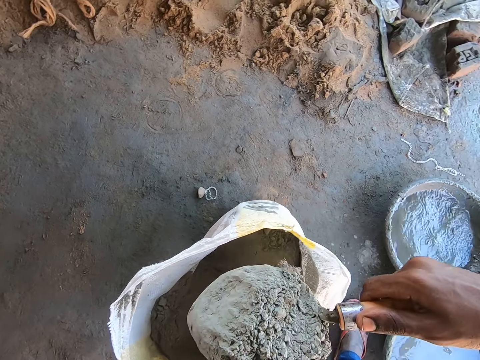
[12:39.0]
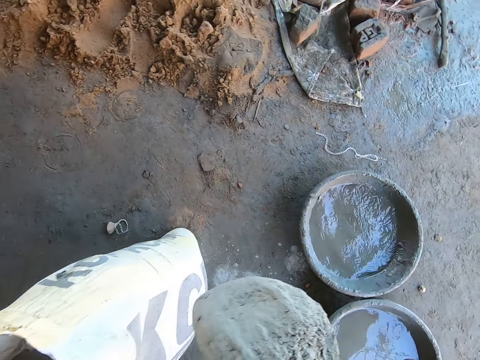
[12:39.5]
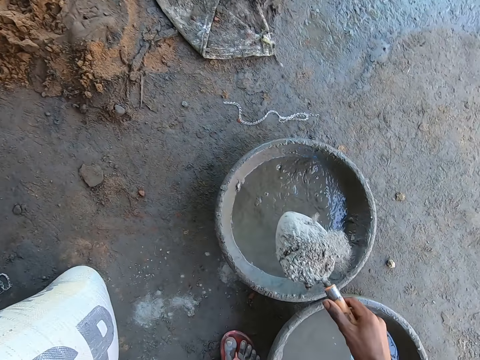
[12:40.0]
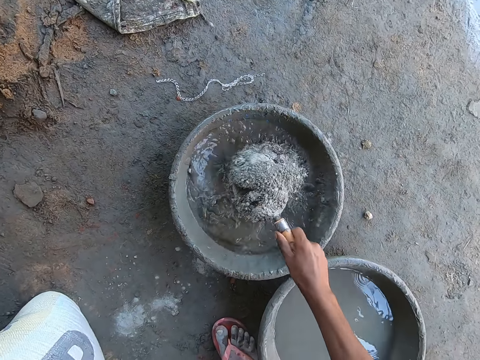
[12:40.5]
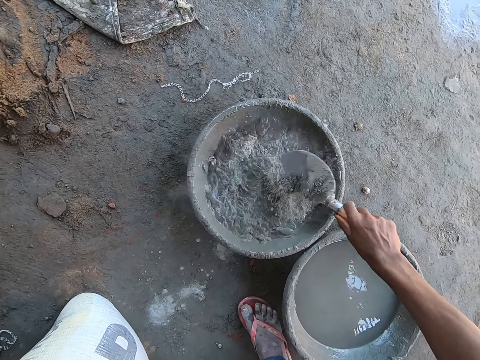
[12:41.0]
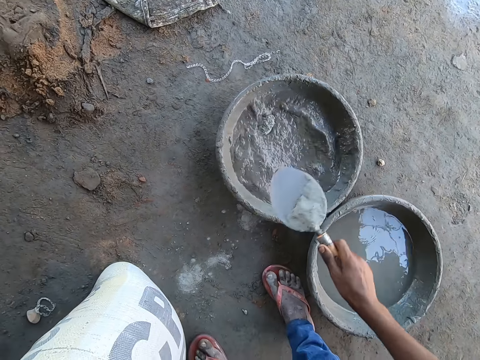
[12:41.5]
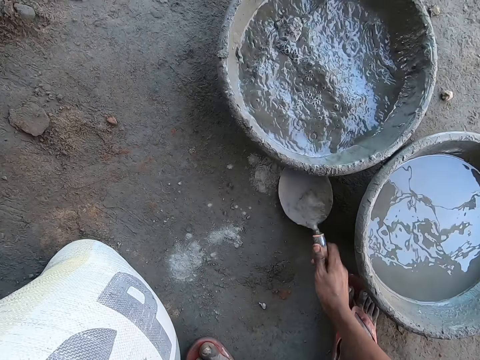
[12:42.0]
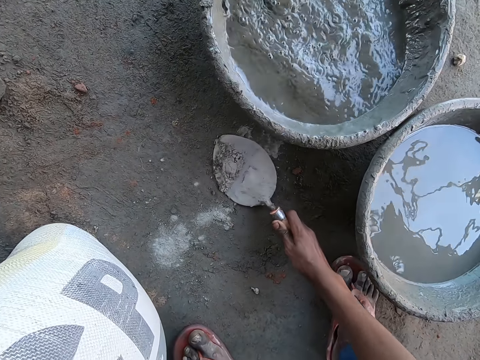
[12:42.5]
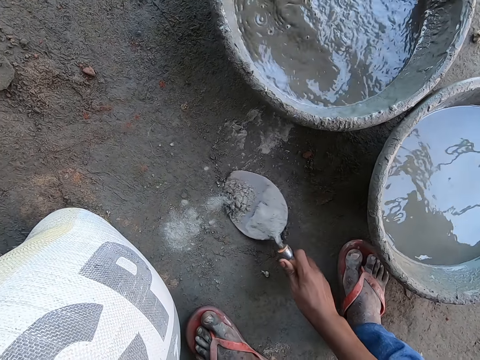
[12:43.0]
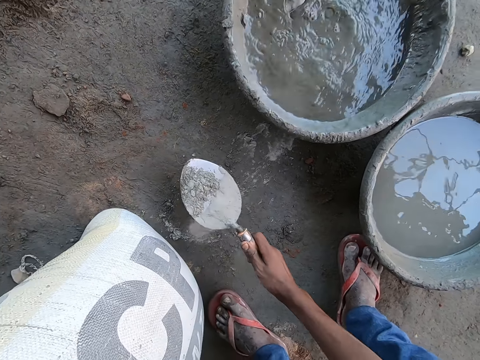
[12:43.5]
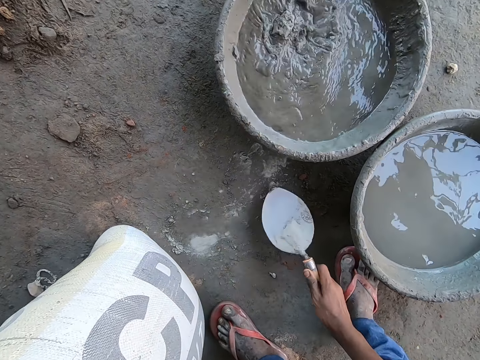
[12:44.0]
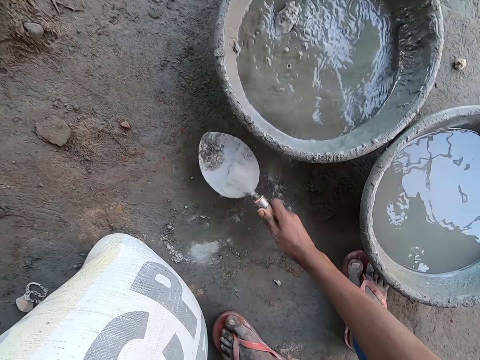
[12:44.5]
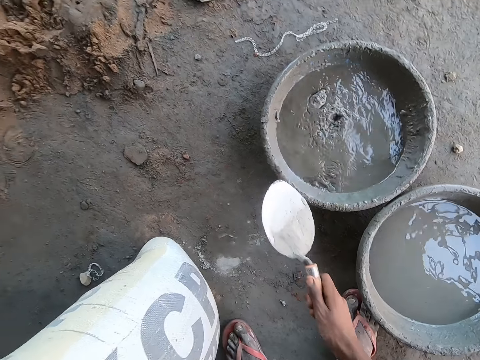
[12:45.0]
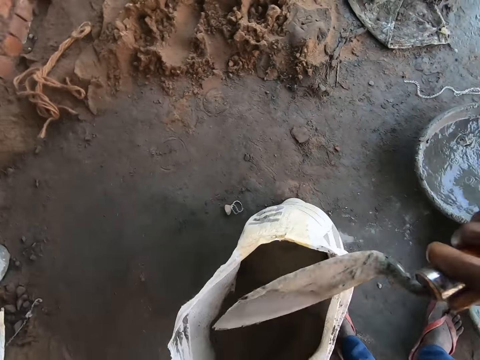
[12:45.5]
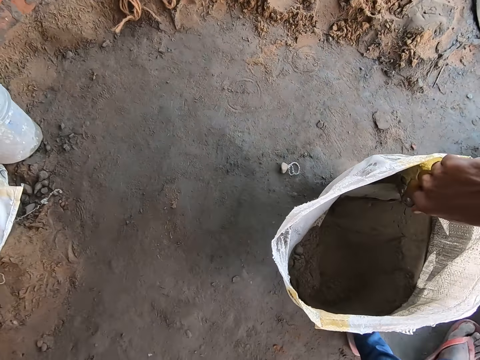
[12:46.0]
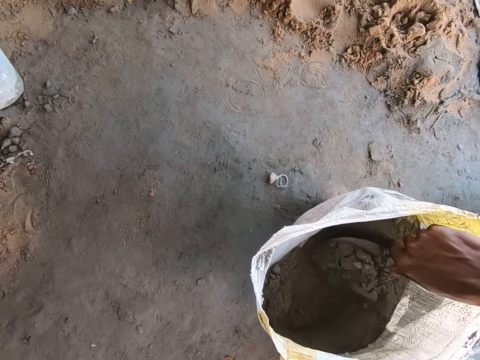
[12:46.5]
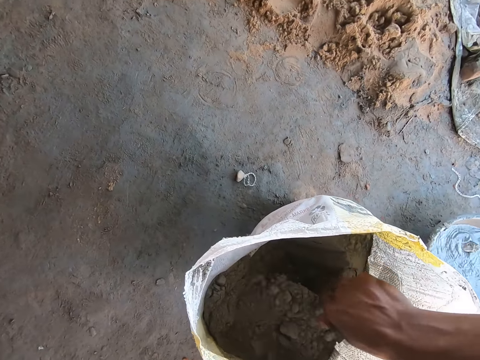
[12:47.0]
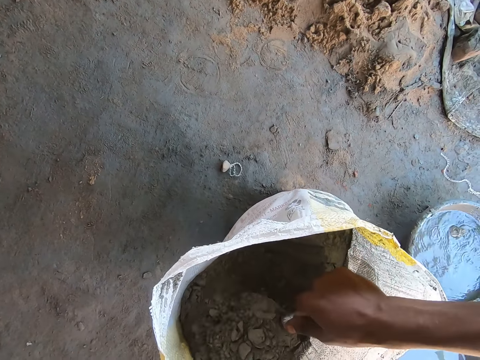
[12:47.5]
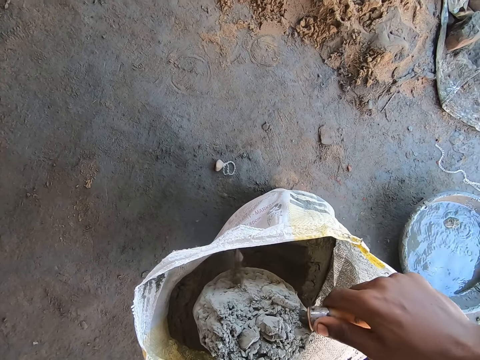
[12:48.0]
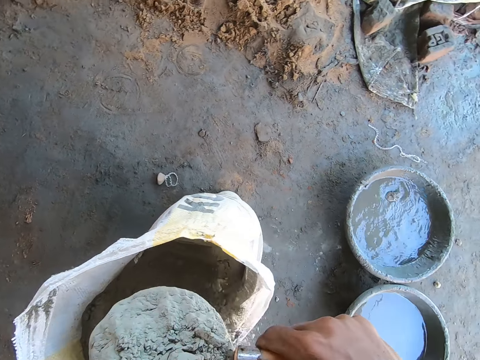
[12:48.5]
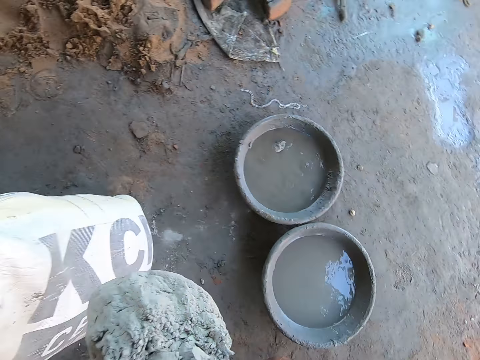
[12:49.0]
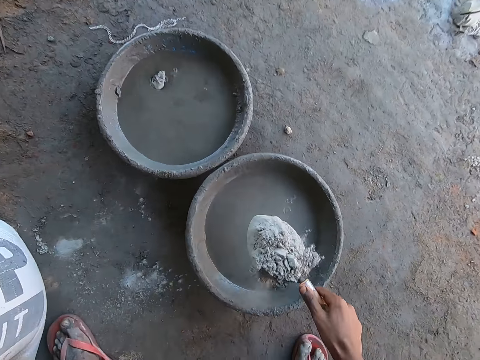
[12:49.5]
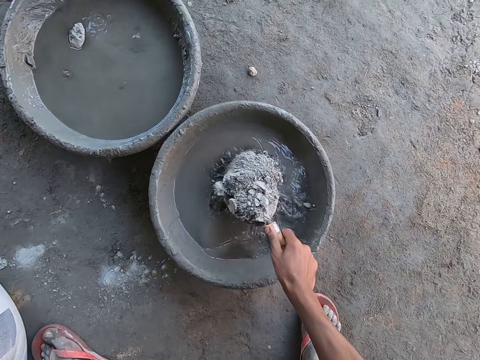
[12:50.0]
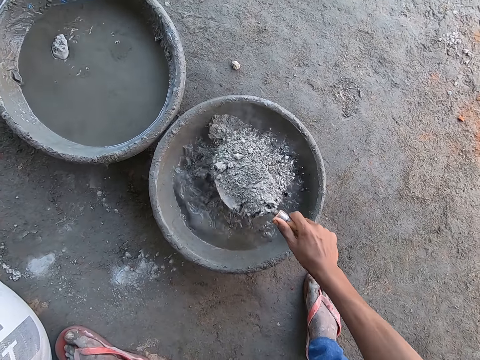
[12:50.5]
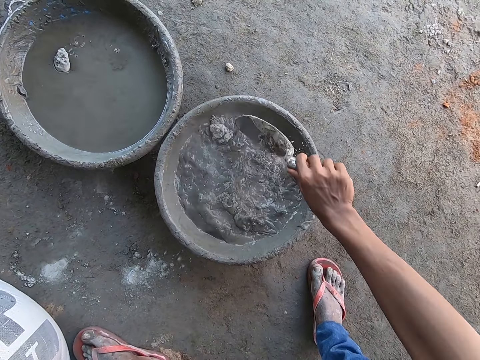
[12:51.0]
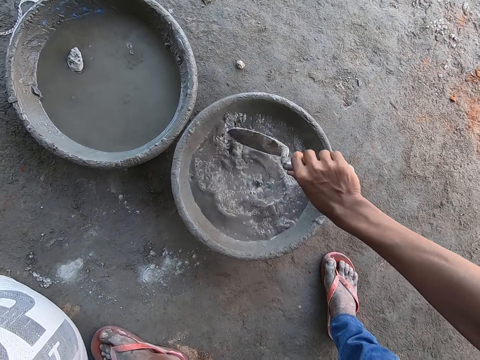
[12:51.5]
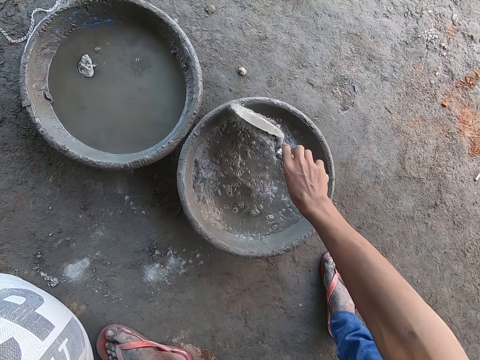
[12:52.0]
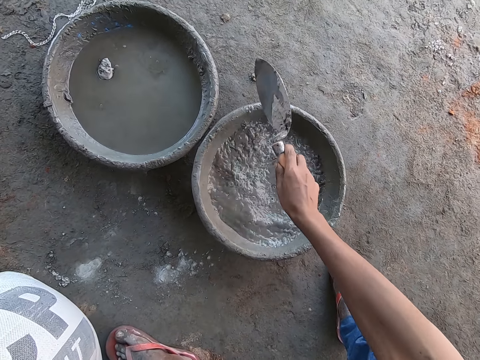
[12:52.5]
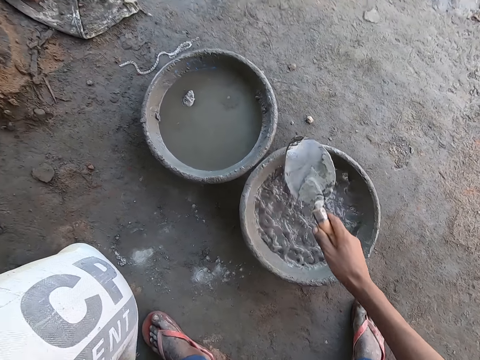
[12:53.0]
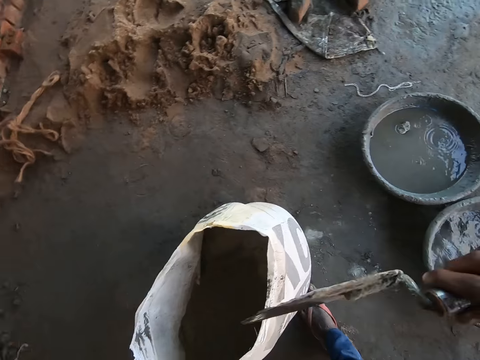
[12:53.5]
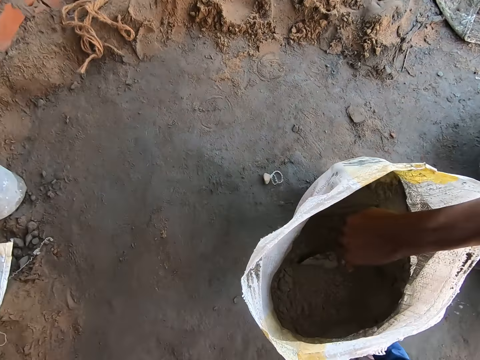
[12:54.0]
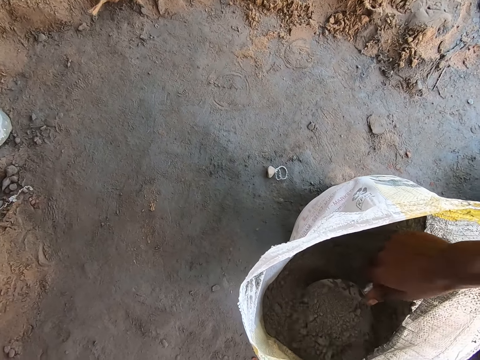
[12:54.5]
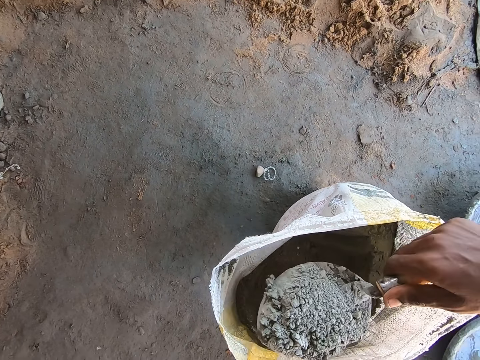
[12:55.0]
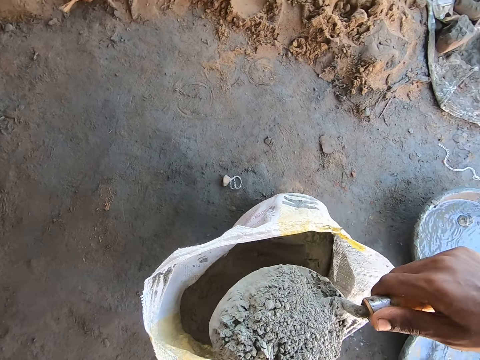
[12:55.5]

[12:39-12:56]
The camera wearer pours the cement in the head pan with the hand trowel in his right hand. He takes cement from the floor with the hand trowel in his right hand. He pours the cement in the head pan with the hand trowel in his right hand. He takes cement from the floor with the hand trowel in his right hand. He pours the cement in the head pan with the hand trowel in his right hand. He takes cement from the sack with the hand trowel in his right hand. He pours the cement in the head pan with the hand trowel in his right hand. He moves the cement. He hits the hand trowel on the head pan with his right hand. He takes cement from the sack with the hand trowel in his right hand.

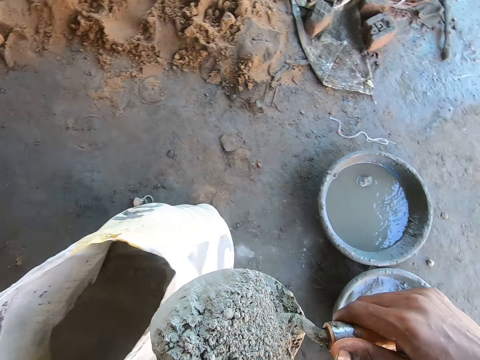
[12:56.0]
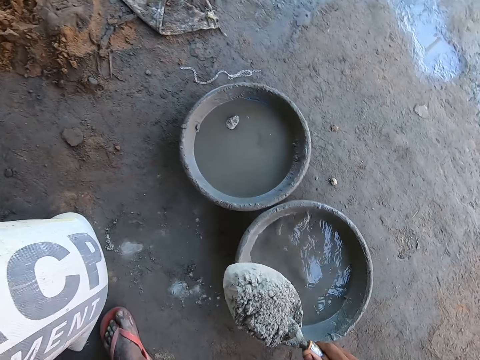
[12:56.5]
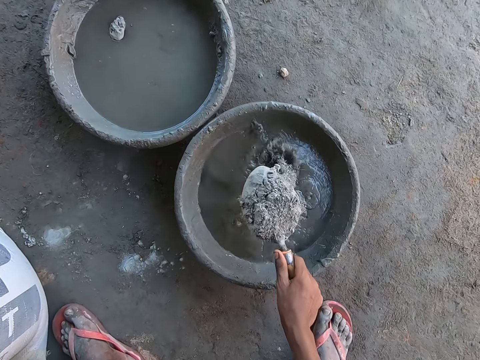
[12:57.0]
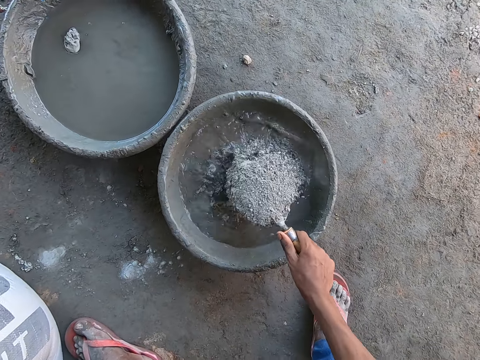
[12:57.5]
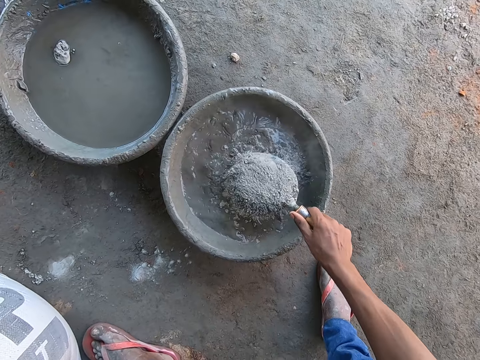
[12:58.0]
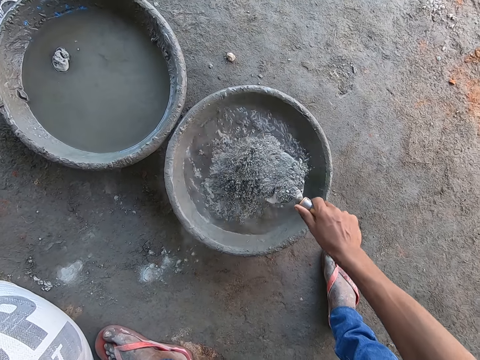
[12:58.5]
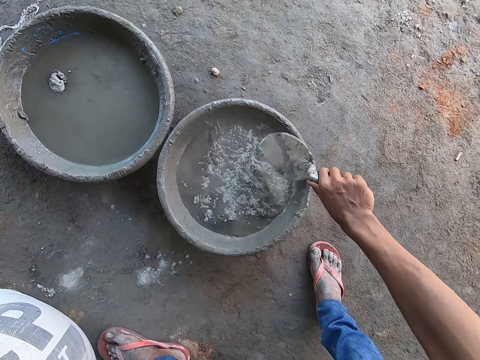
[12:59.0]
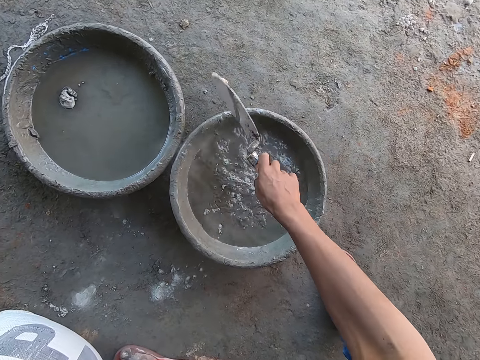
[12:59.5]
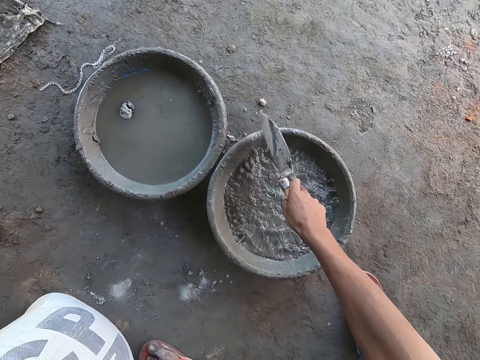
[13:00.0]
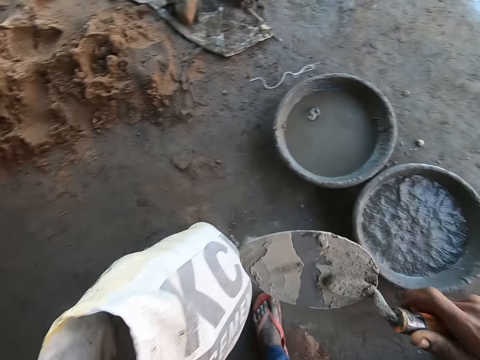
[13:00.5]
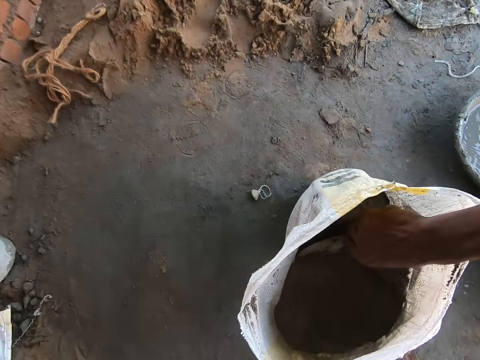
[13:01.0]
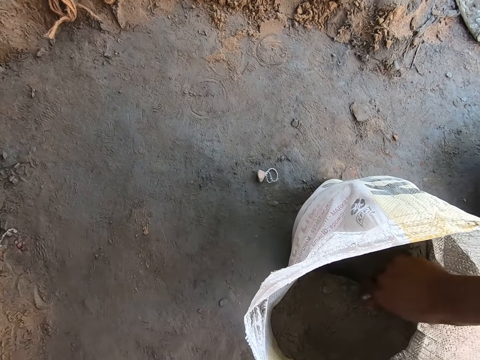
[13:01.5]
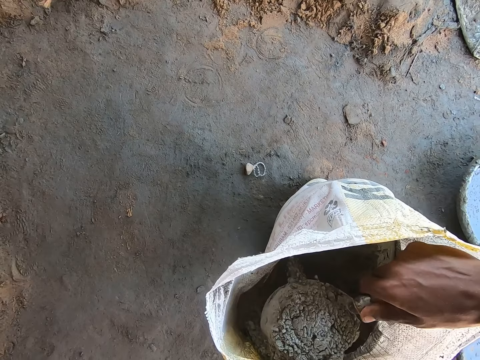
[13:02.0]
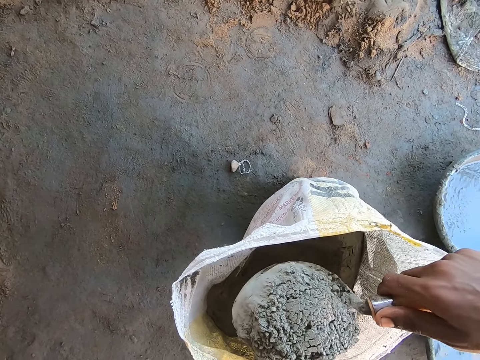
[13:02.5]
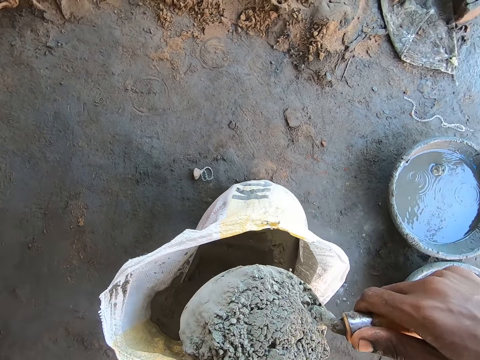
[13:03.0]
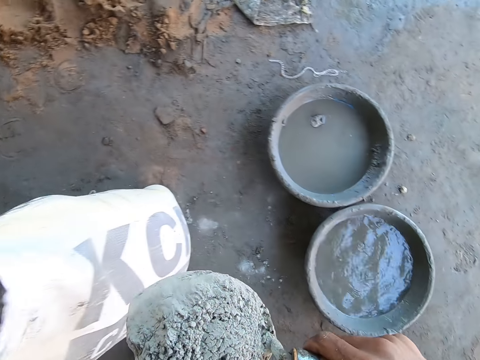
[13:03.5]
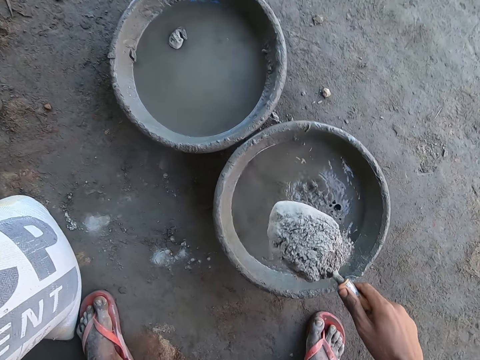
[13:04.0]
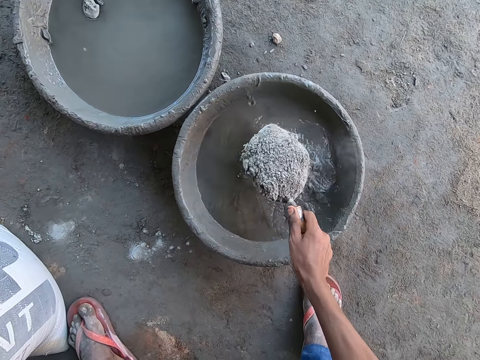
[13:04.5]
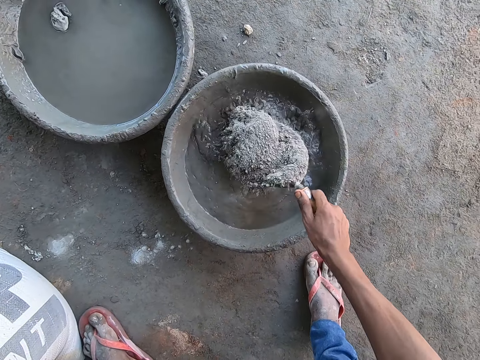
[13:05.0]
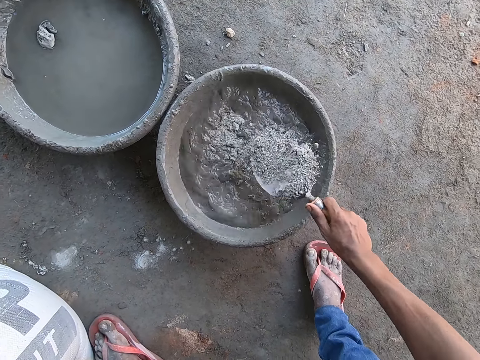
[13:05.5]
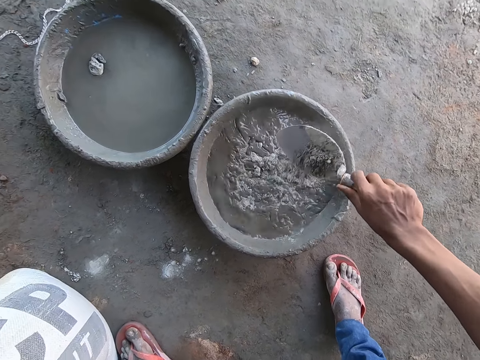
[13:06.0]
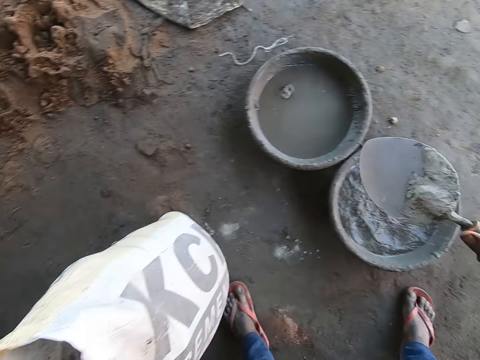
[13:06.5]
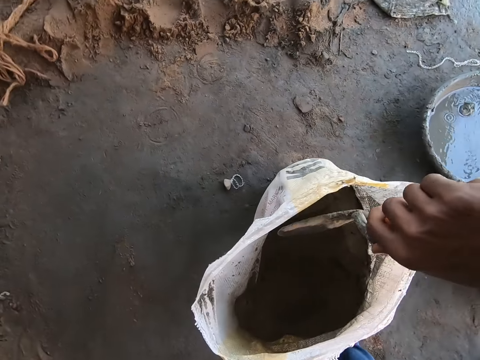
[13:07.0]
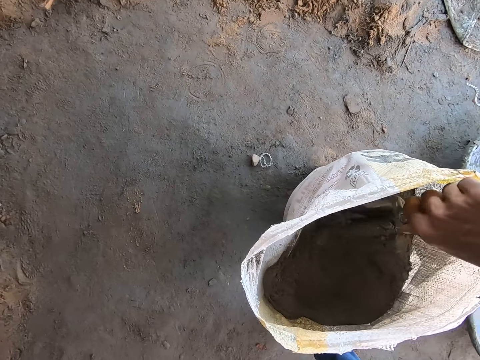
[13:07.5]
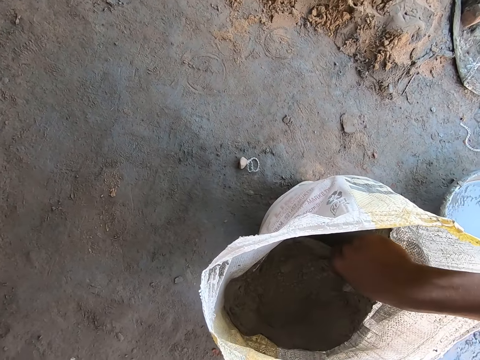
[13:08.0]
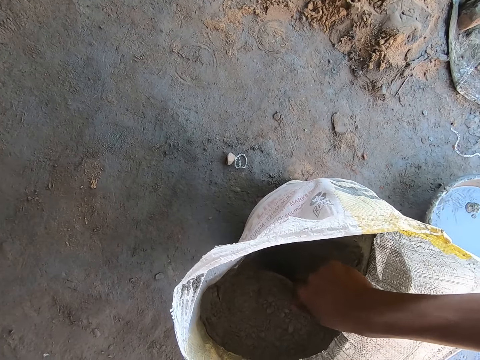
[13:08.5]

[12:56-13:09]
The camera wearer pours the cement in the head pan with the hand trowel in his right hand. He hits the hand trowel on the head pan with his right hand. He takes cement from the sack with the hand trowel in his right hand. He pours the cement in the head pan with the hand trowel in his right hand. He takes cement from the sack with the hand trowel in his right hand.
